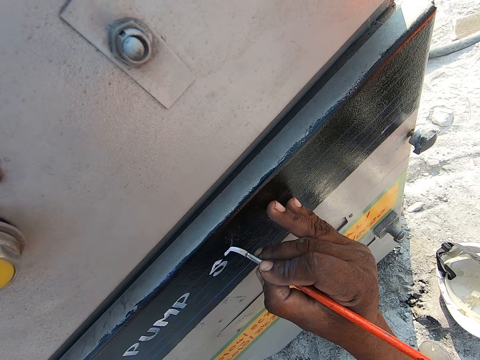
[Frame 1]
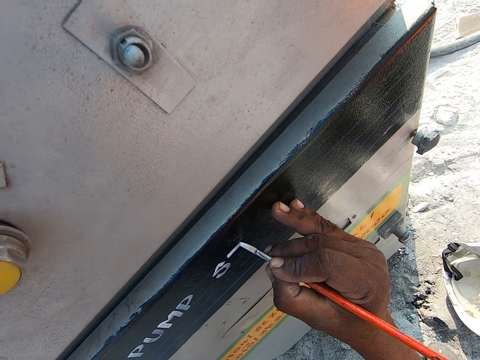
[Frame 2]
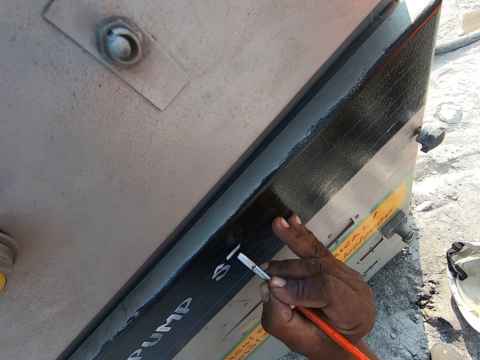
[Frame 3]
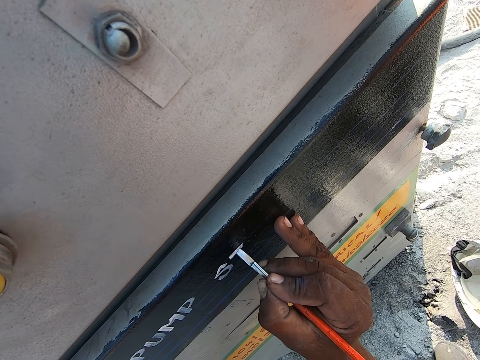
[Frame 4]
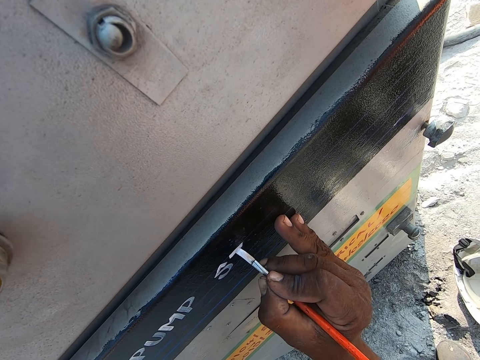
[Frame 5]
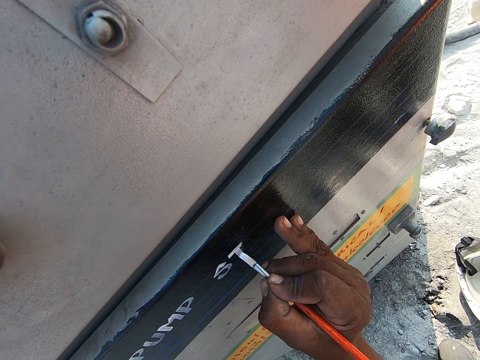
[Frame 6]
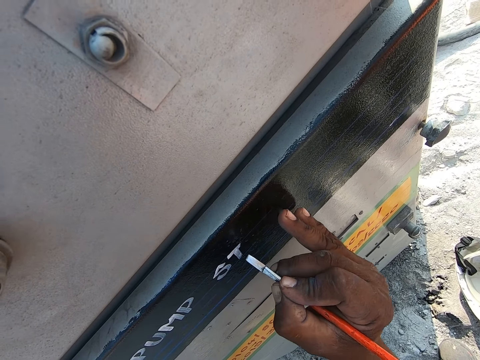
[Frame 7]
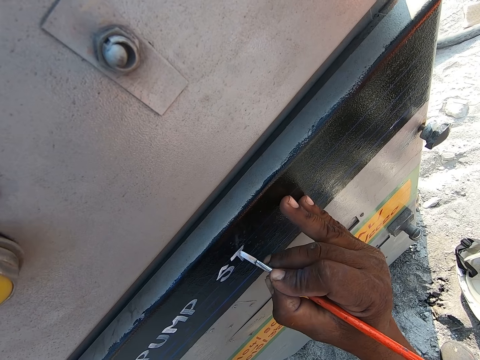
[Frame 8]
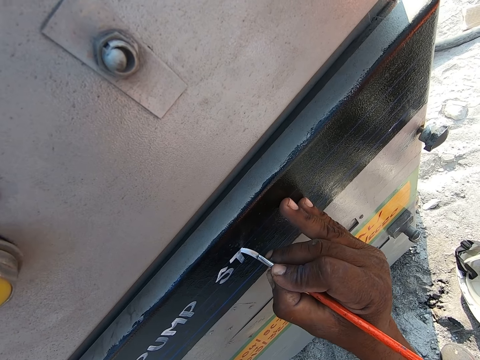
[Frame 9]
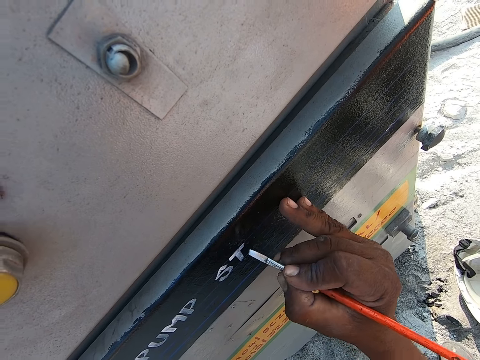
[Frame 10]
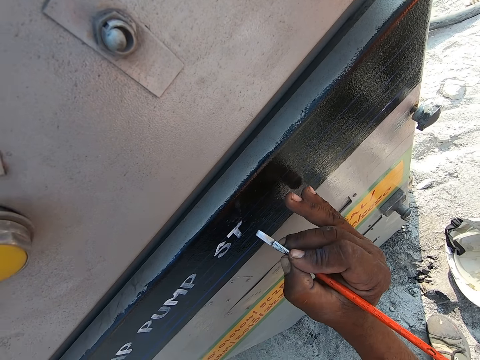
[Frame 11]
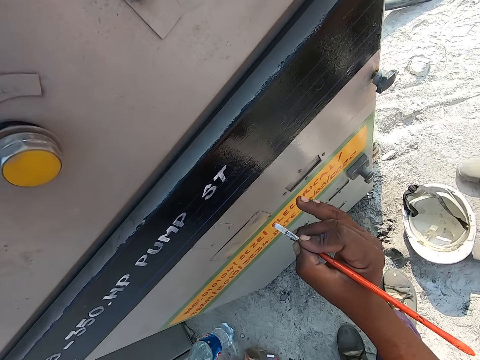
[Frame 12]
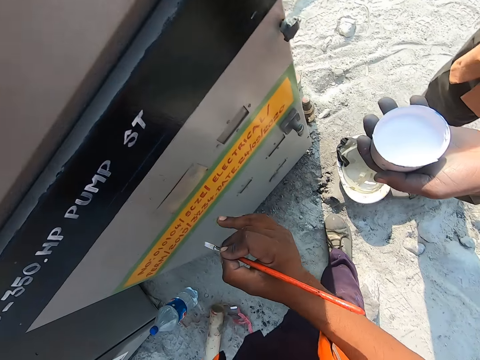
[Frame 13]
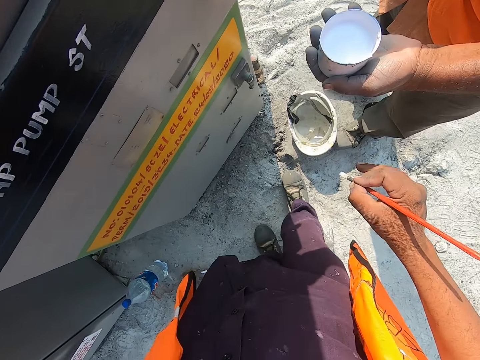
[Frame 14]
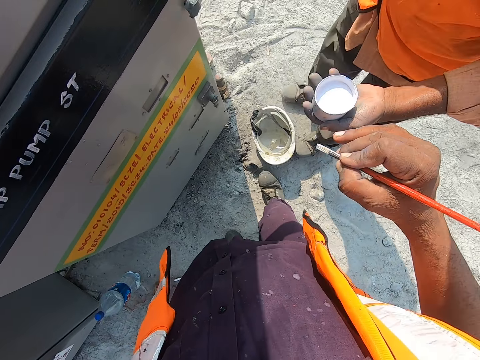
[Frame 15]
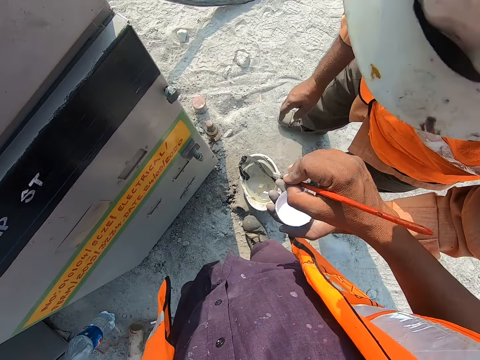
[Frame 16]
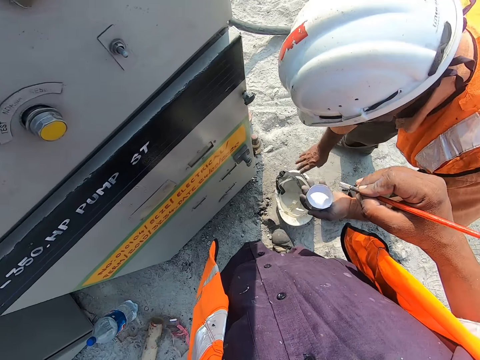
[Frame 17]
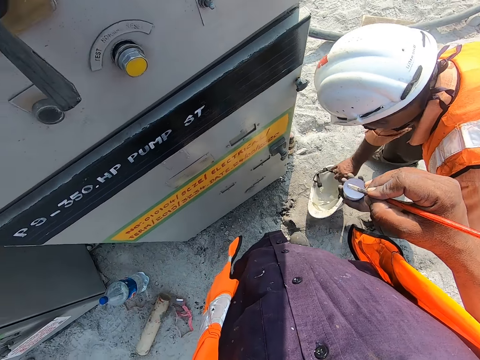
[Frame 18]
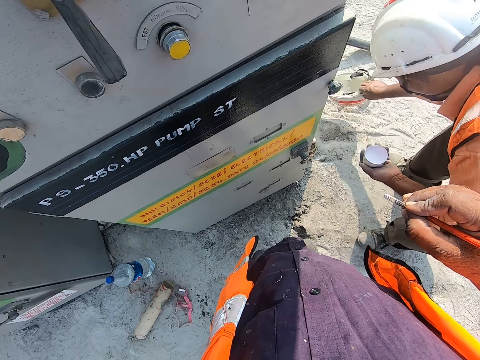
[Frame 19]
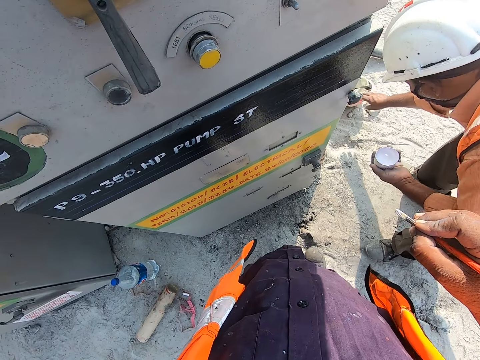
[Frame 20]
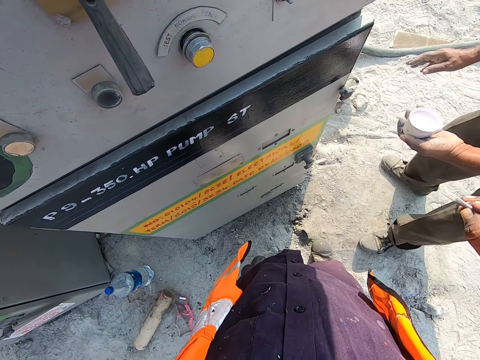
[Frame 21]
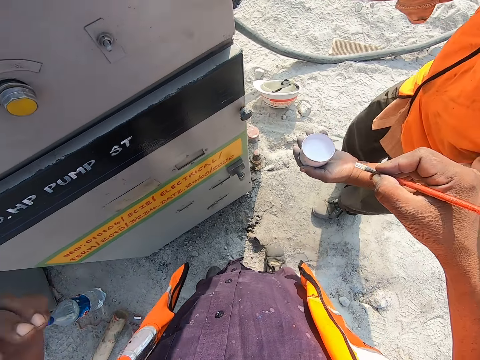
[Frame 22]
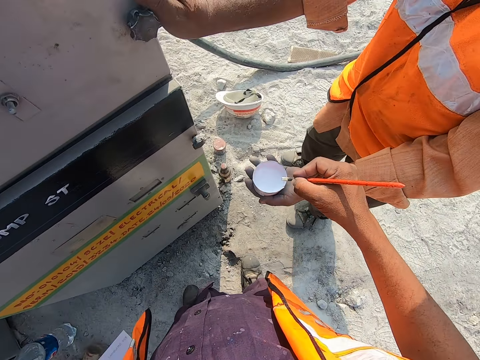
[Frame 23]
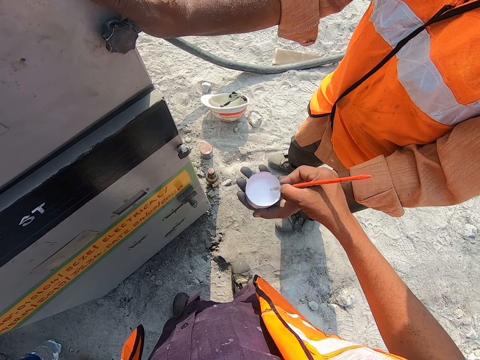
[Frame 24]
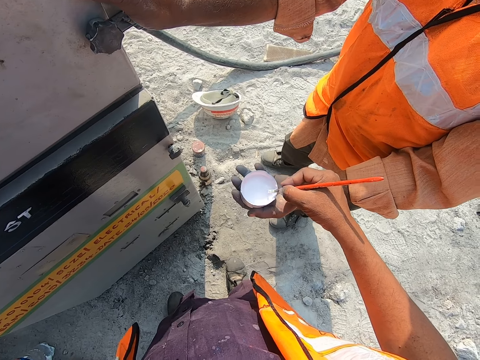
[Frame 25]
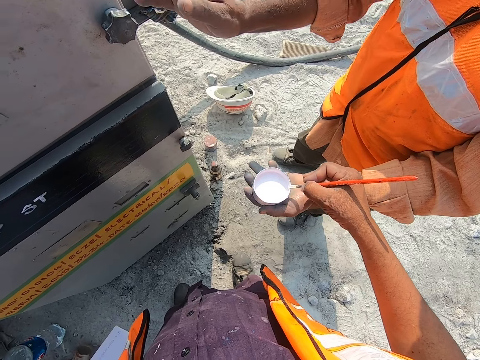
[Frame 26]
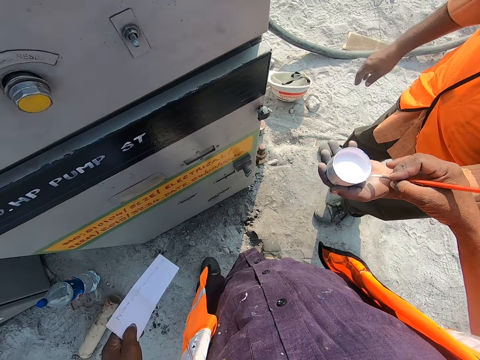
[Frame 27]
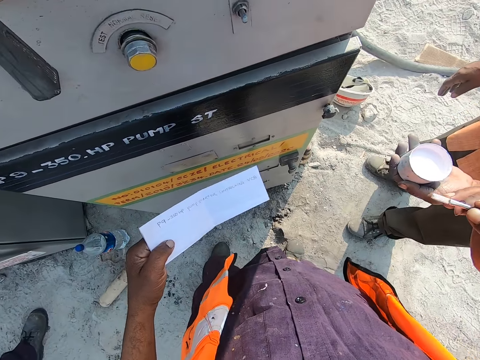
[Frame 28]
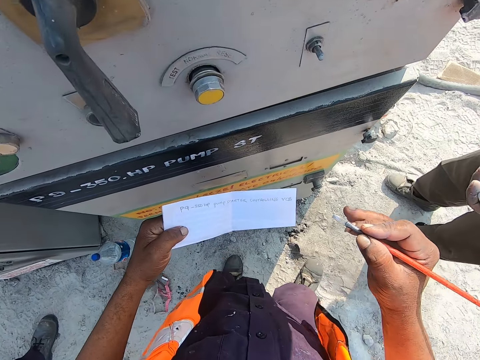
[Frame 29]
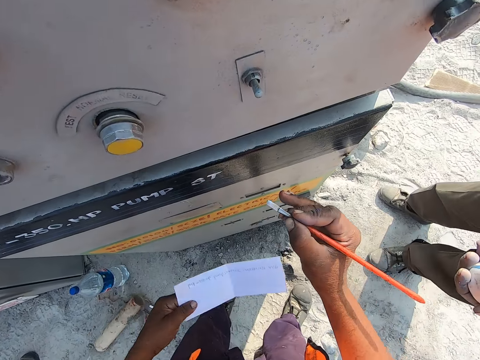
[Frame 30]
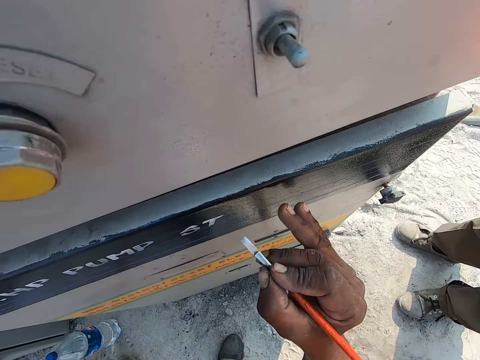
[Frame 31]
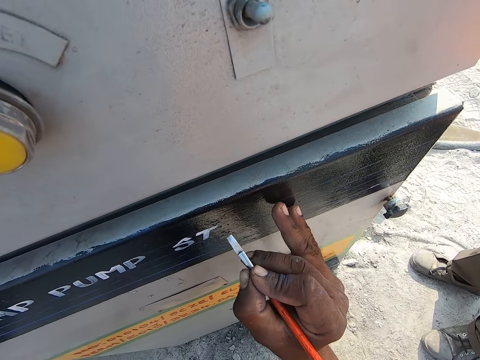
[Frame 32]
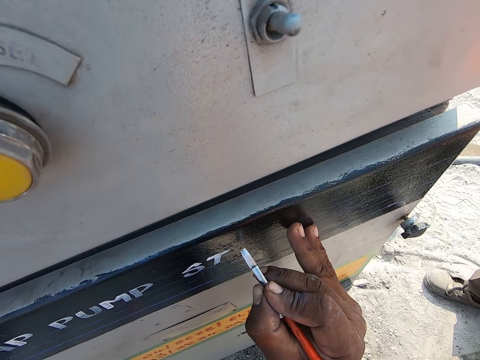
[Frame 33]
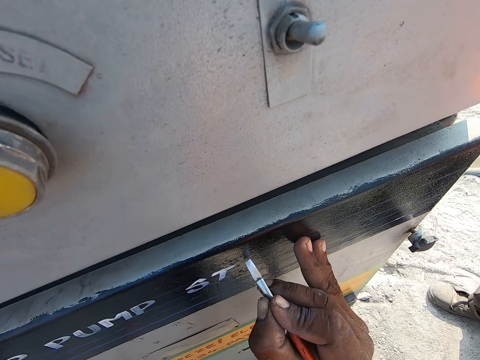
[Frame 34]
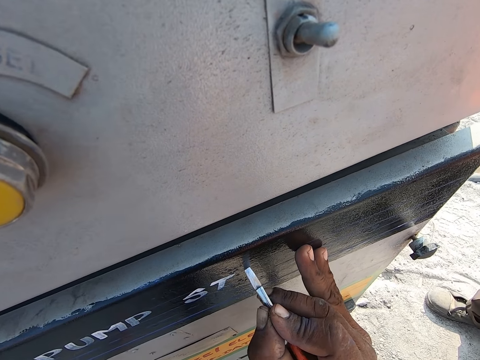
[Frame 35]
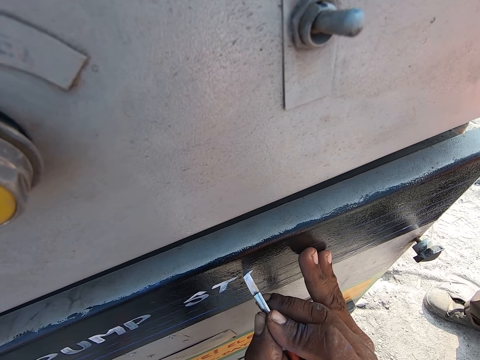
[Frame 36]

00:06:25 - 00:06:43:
The camera wearer looks at his writing on a fuel pump. He turns to a person. The person picks a safety cap from the ground, moves the protective helmet aside, places the safety cap on the ground, turns to the camera wearer and leans his hand on the fuel pump. The camera wearer dips a painting brush or paintbrush in a tin of paint. He smears off paint from the painting brush. The person takes his hand off the fuel pump. The camera wearer turns to the fuel pump. He looks at the paper writing on his left hand. He leans his hand on the fuel pump. He writes with the paintbrush.

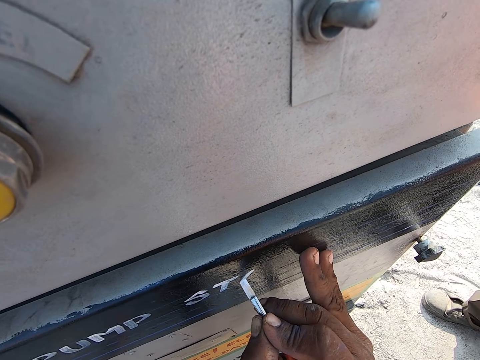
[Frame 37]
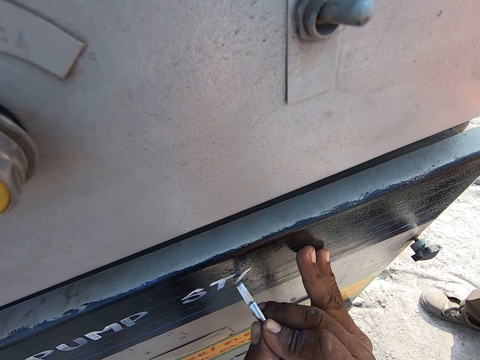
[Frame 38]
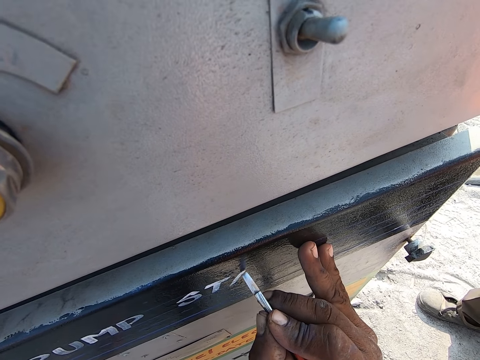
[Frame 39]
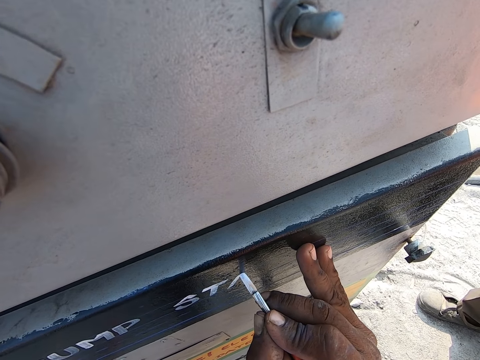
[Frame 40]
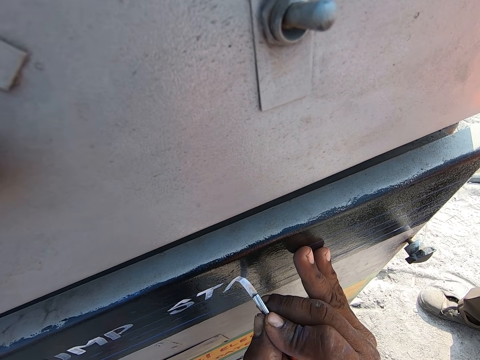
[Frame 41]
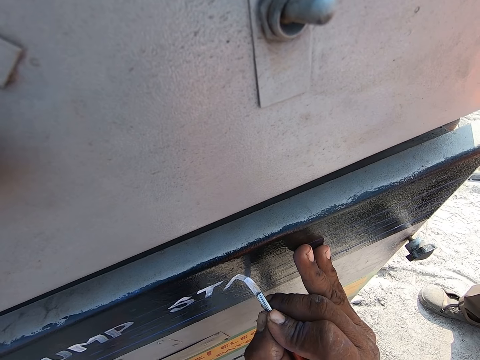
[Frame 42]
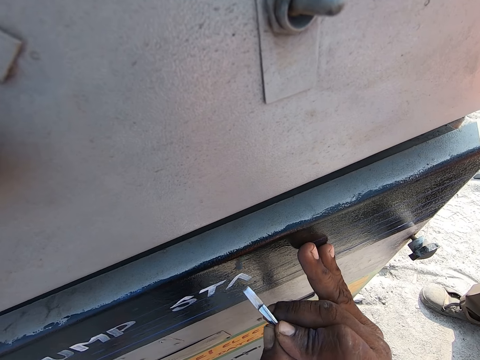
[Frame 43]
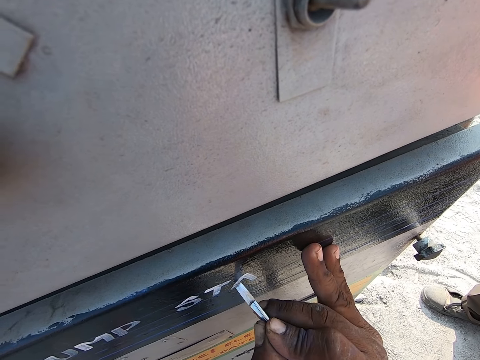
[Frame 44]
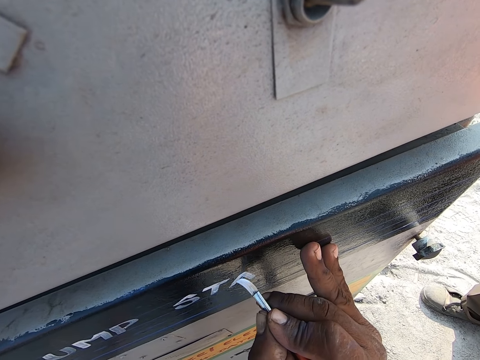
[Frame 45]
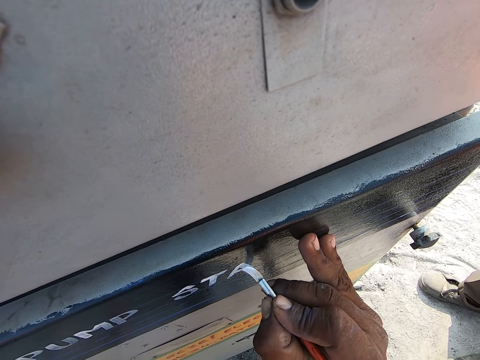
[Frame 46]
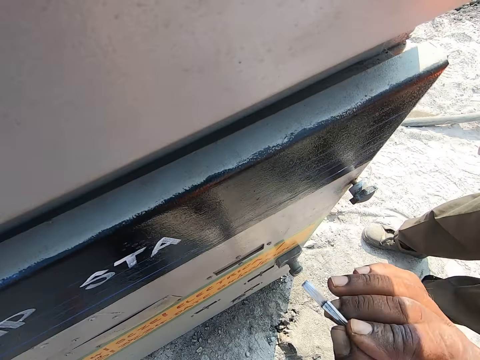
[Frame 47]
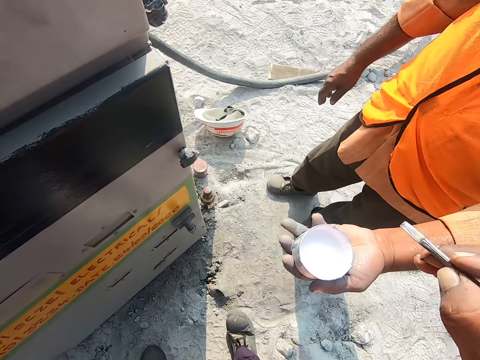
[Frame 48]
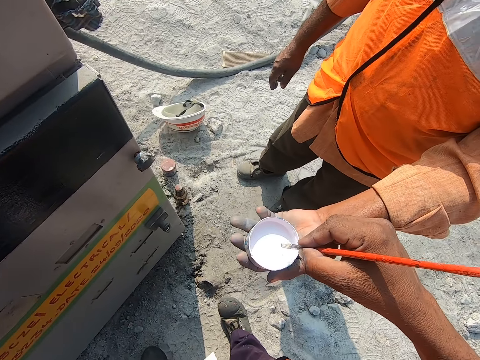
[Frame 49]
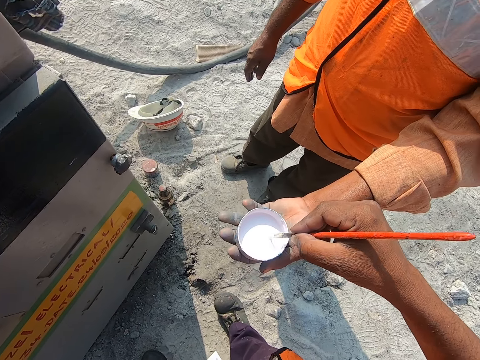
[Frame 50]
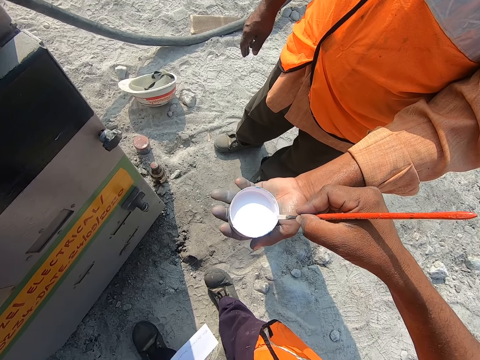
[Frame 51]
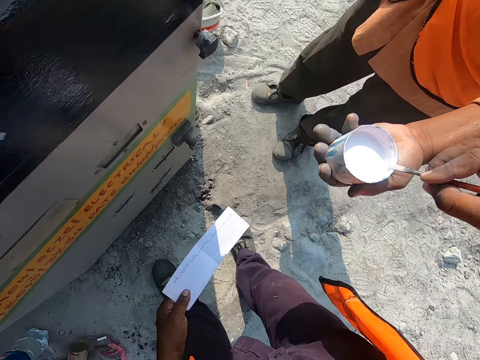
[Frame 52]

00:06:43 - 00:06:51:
The camera wearer turns to a person. They dip a painting brush in a tin of paint. They smear off paint from the painting brush.
